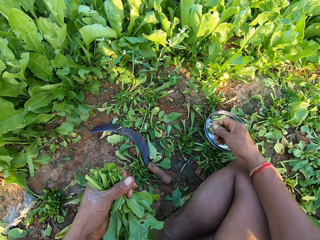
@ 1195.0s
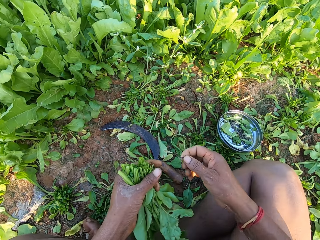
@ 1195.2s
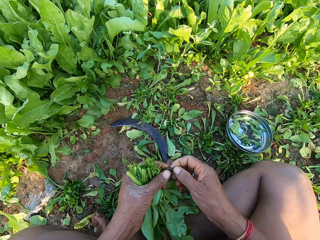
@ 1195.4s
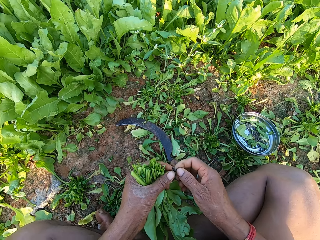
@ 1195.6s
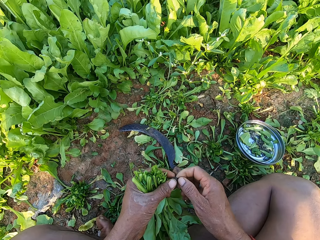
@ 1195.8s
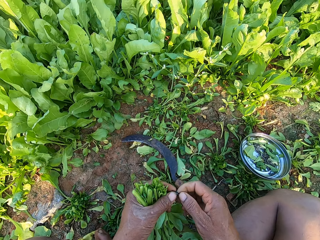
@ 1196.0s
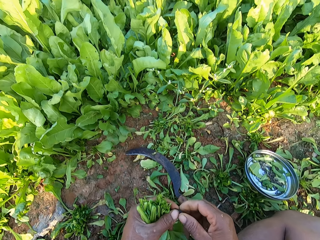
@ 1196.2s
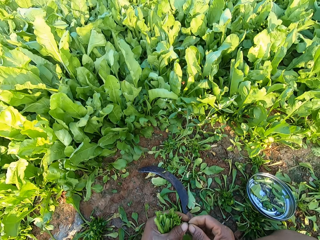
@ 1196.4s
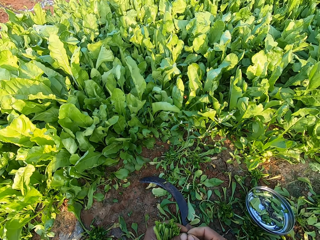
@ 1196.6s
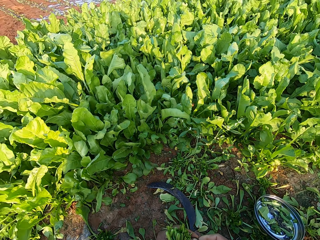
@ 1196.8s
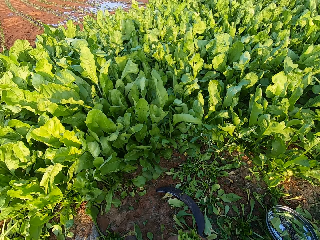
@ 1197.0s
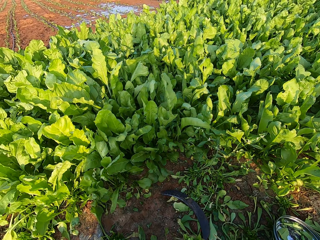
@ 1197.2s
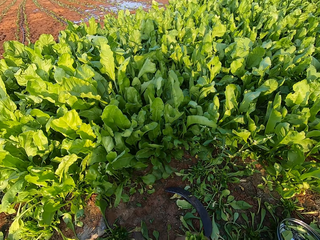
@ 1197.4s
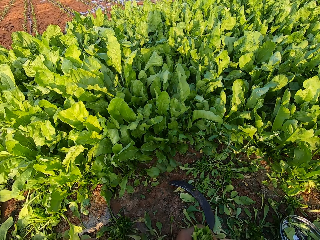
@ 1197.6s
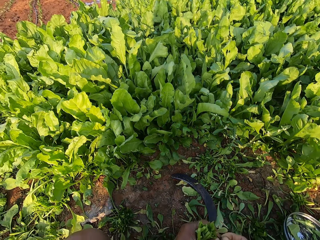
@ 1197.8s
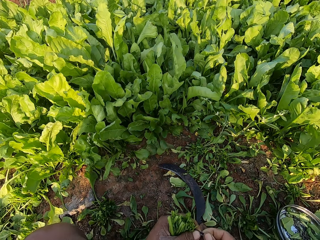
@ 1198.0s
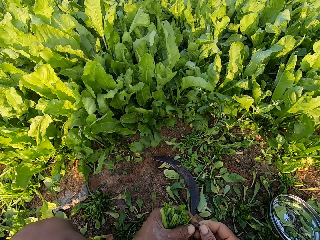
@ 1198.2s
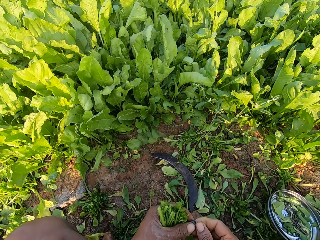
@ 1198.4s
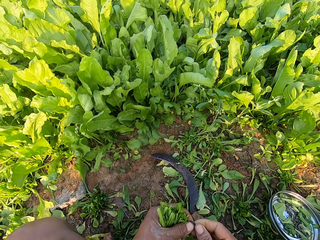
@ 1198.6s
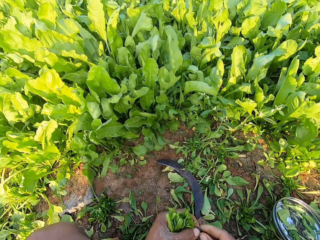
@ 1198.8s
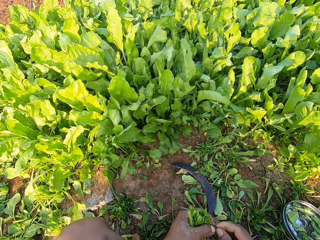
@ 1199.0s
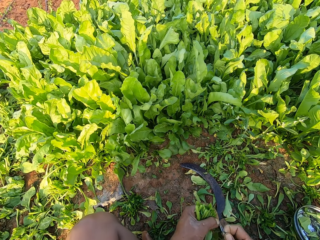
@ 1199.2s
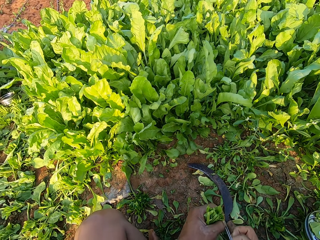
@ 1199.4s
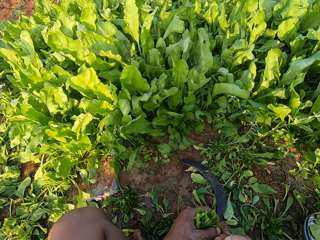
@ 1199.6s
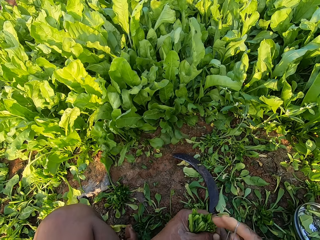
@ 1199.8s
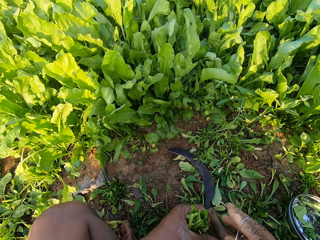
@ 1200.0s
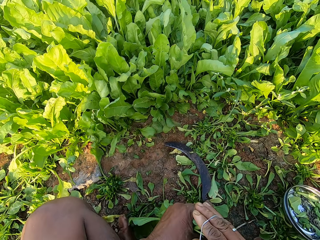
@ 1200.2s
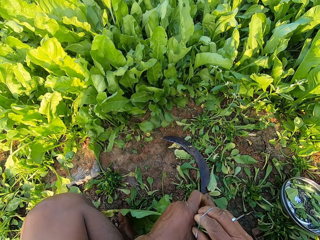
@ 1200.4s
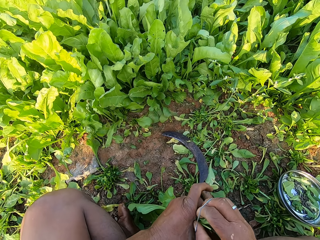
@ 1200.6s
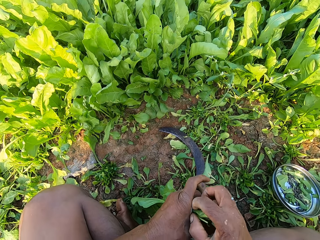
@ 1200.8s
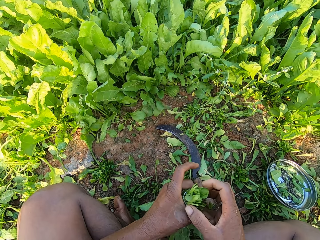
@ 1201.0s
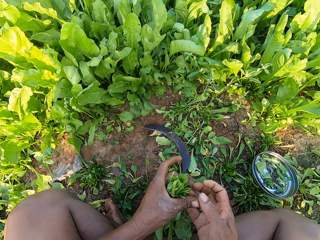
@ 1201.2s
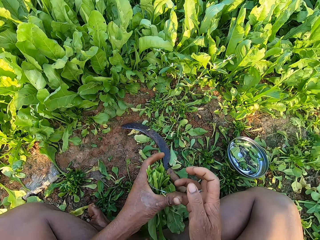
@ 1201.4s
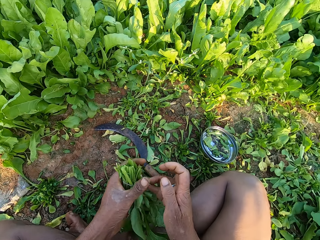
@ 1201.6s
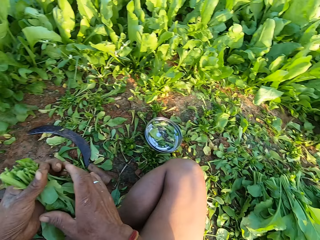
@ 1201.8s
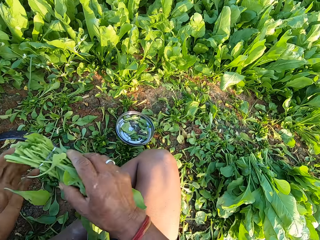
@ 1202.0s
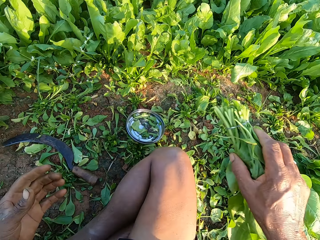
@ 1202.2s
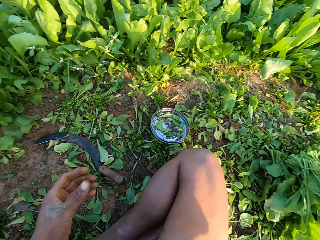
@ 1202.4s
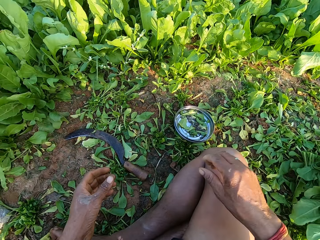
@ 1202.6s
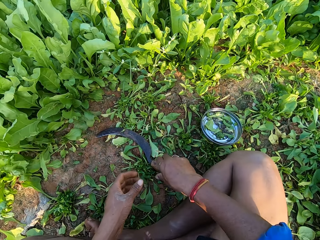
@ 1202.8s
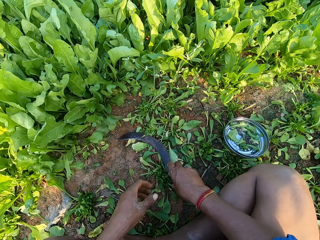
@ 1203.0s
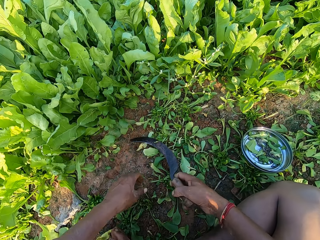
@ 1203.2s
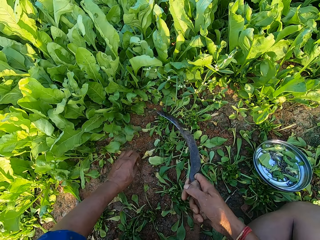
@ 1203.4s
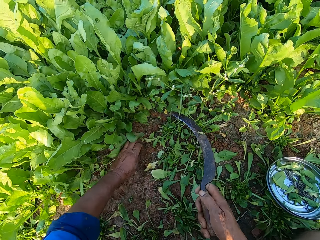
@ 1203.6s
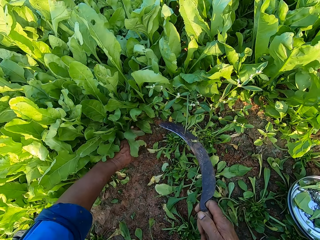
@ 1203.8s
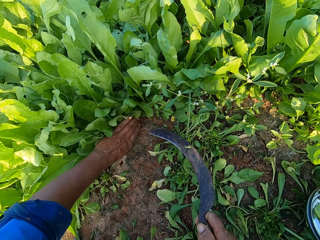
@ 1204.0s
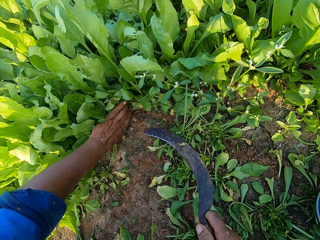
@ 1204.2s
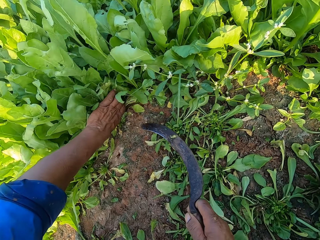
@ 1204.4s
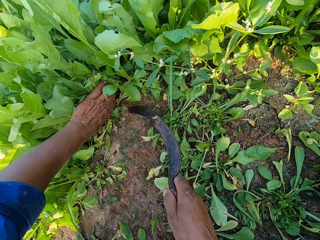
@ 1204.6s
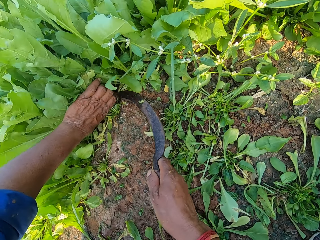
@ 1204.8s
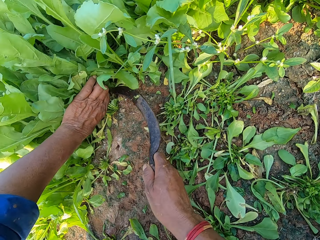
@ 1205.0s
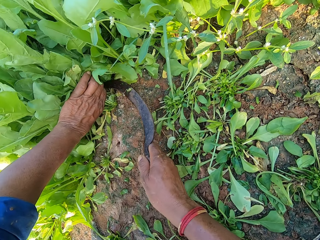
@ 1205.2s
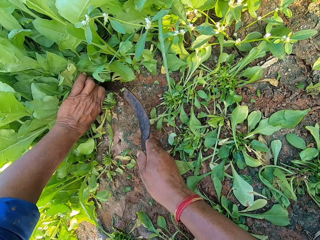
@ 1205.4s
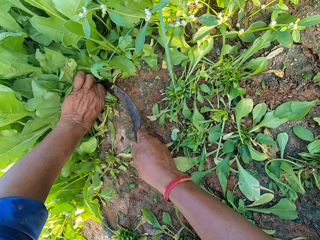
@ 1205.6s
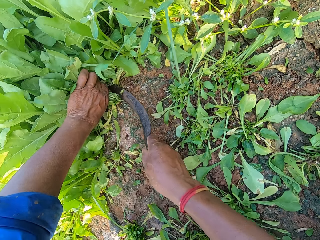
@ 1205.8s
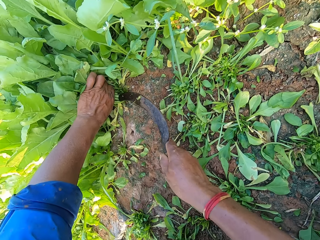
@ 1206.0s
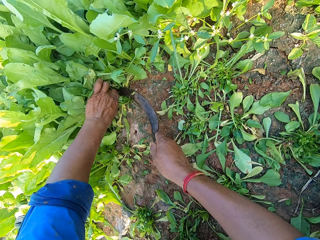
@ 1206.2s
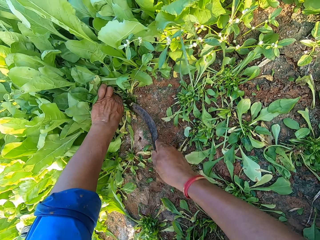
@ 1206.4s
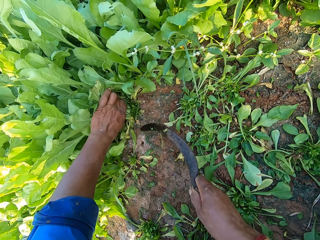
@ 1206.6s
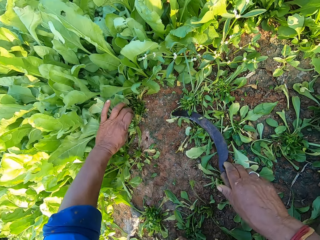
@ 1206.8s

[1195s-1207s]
The camera wearer stretches the rubber band in her right hand with her left hand. She stretches the rubber band with both hands. She ties the spinaches in her left hand with the rubber band in her right hand. She drops the spinaches on the ground with her right hand. She picks up the hand sickle from the ground with her right hand. She holds the spinaches on the ground with her left hand. She cuts the spinaches on the ground with the hand sickle in her right hand.

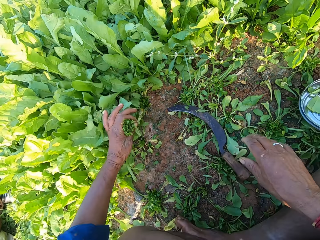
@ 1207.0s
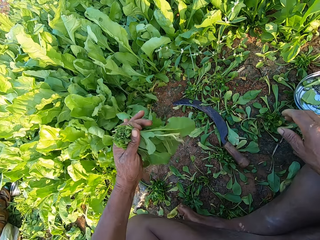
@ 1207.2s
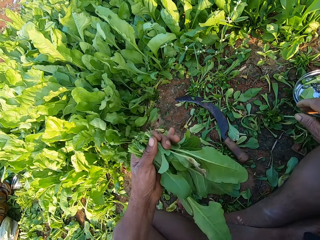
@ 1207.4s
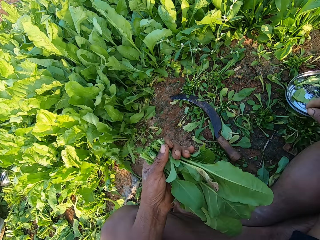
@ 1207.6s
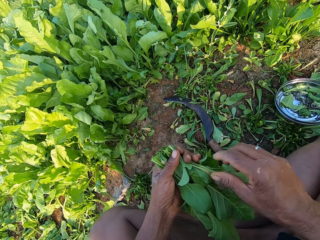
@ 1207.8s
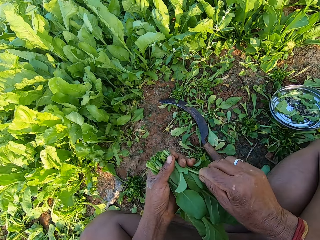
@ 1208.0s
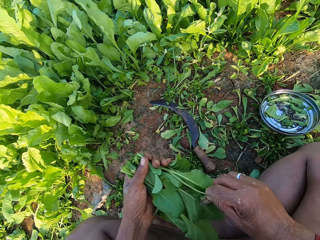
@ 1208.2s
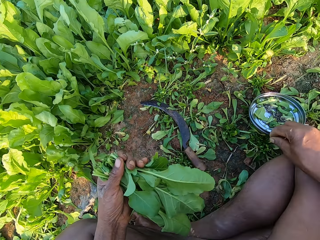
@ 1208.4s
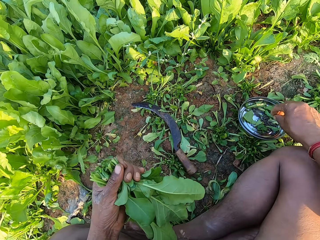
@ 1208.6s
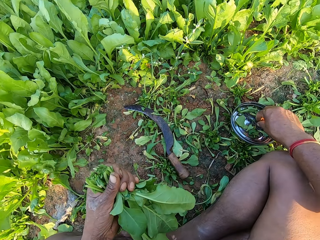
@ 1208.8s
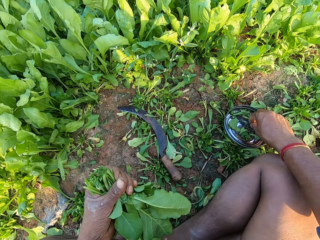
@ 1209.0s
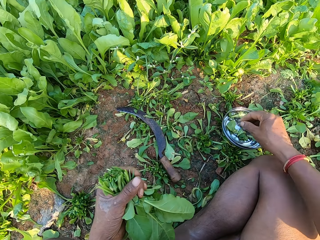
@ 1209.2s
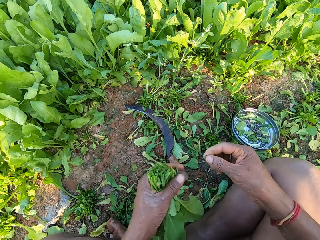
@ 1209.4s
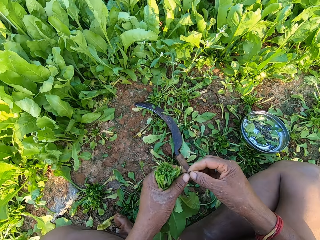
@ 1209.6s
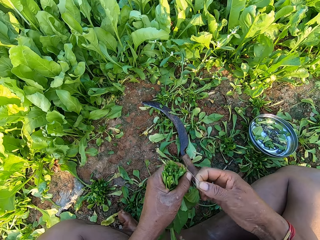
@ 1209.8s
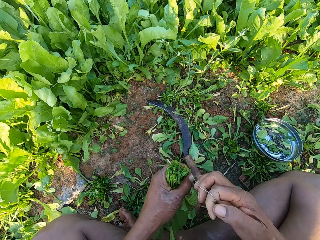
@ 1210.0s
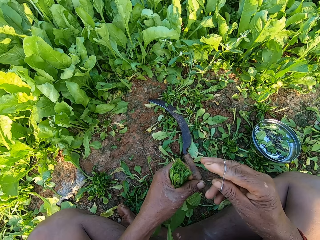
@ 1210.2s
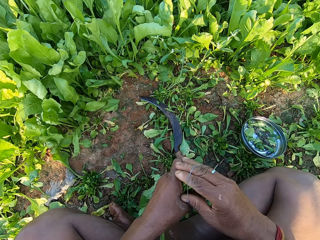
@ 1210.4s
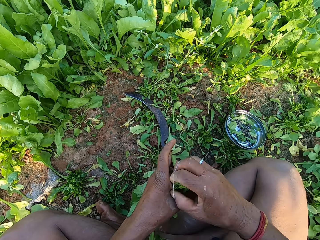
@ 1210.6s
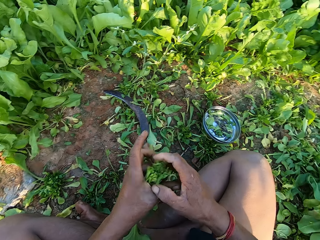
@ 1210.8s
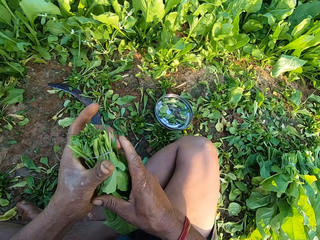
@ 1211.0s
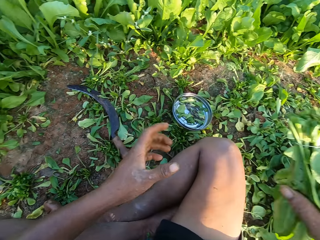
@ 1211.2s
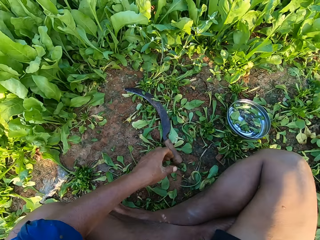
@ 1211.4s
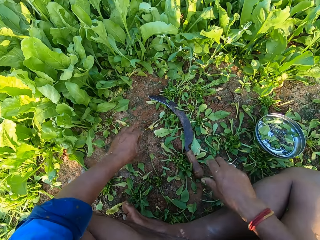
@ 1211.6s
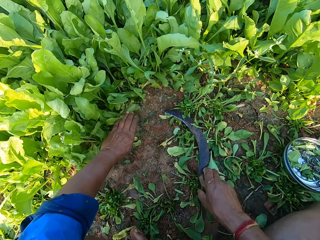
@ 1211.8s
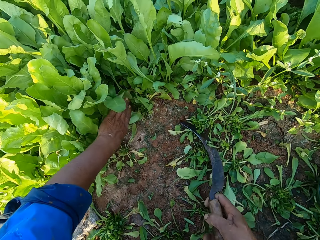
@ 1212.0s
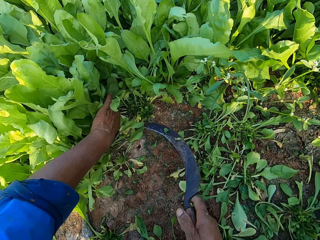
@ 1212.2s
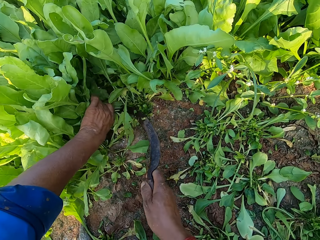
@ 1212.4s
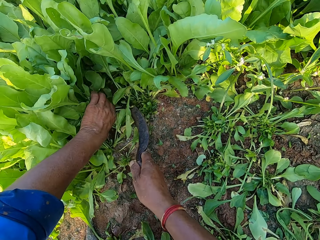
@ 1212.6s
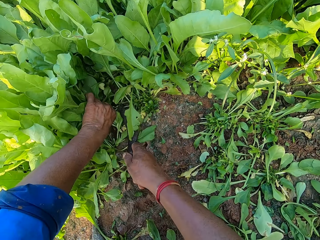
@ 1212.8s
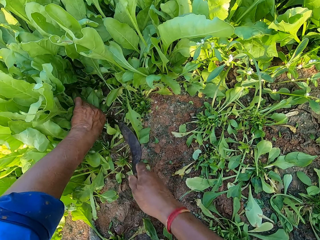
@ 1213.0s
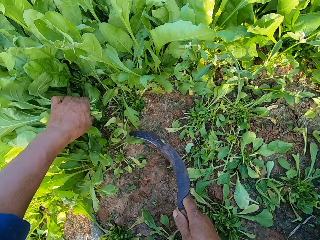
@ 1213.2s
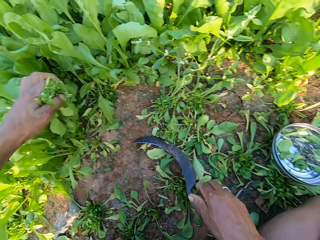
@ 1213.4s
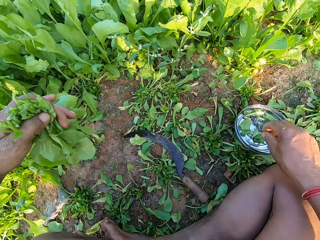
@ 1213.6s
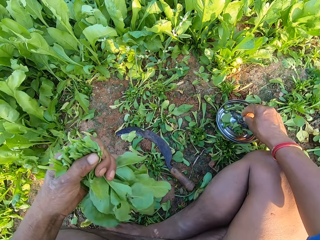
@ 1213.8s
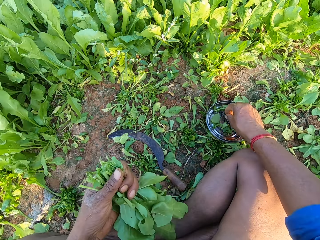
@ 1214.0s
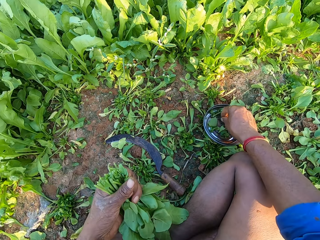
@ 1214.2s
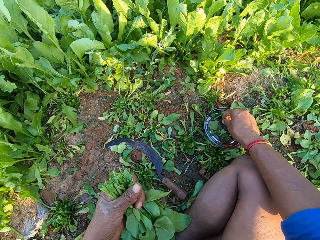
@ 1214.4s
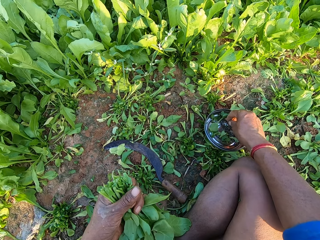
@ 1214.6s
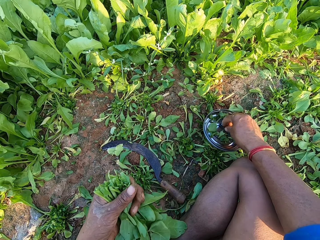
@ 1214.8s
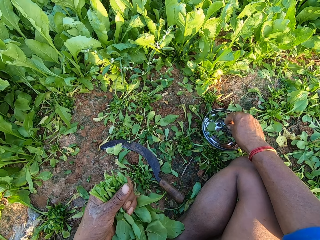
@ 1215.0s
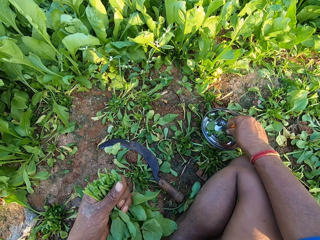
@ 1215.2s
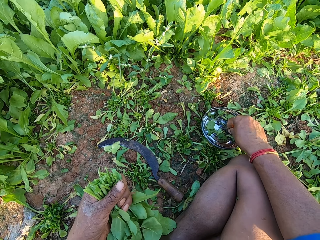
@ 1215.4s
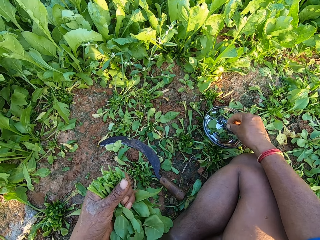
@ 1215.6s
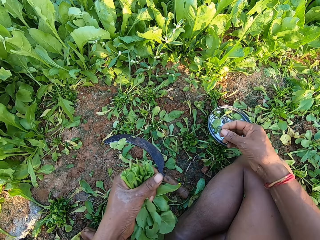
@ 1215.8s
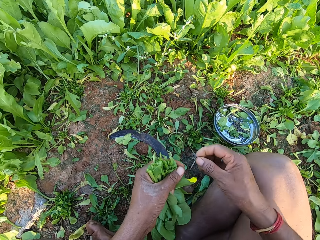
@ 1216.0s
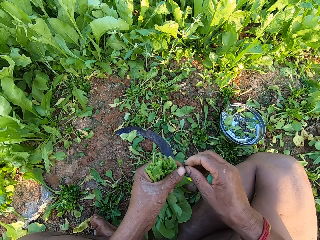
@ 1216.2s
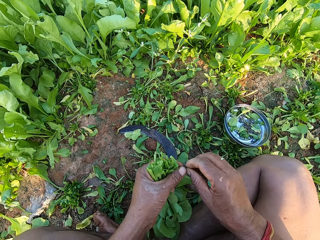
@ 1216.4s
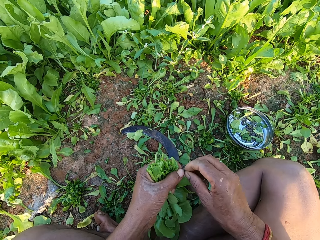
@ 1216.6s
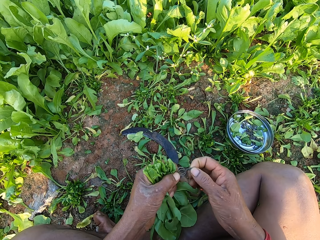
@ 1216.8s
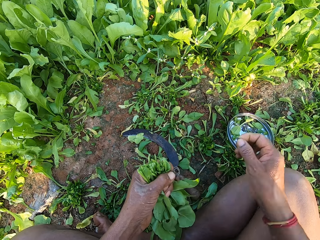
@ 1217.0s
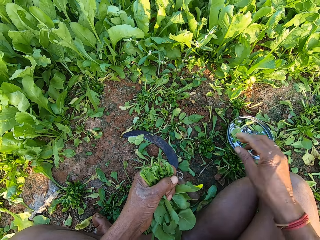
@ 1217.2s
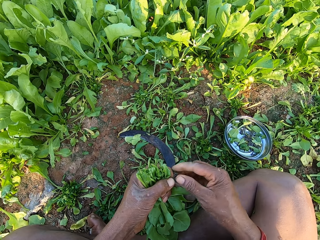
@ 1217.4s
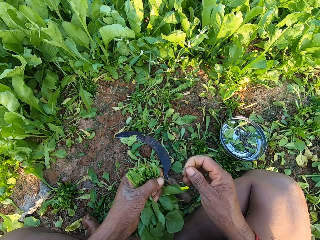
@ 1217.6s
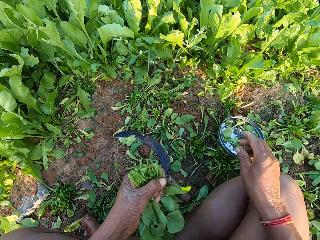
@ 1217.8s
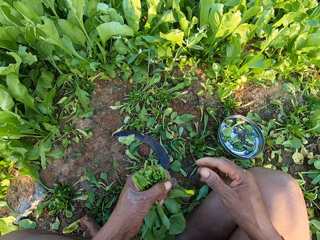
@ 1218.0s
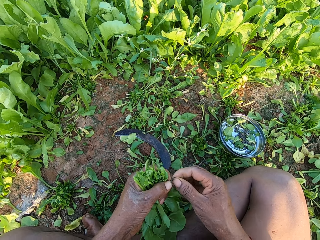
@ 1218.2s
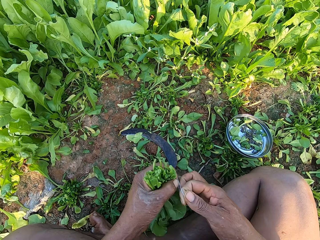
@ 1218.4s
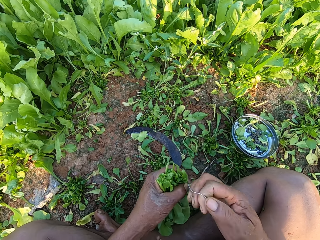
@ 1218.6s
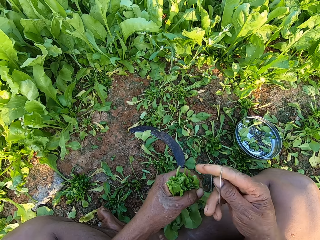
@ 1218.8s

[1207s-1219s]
The camera wearer drops the hand sickle on the ground with her right hand. She pulls a dried leaf from the spinaches with her right hand. She drops the leaf on the ground with her right hand. She picks up a rubber band from the plate on the ground with her right hand. She stretches the rubber band in her right hand with her left hand. She ties the spinaches in her left hand with the rubber band in her right hand. She drops the spinaches on the ground with her right hand. She picks up the hand sickle from the ground with her right hand. She holds the spinaches on the ground with her left hand. She cuts the spinaches on the ground with the hand sickle in her right hand. She drops the hand sickle on the ground with her right hand. She picks up rubber bands from the plate on the ground with her right hand. She passes the rubber bands from her right hand to her left hand. She drops a rubber band in the plate on the ground with her right hand. She talks. She removes a rubber band from her left hand with her right hand. She drops the rubber band in the plate on the ground with her right hand. She stretches the rubber band in her left hand with her right hand.
